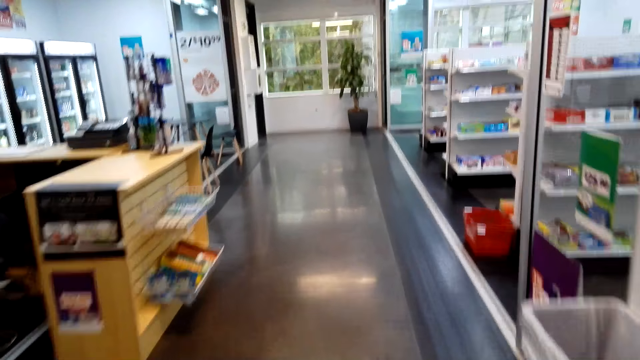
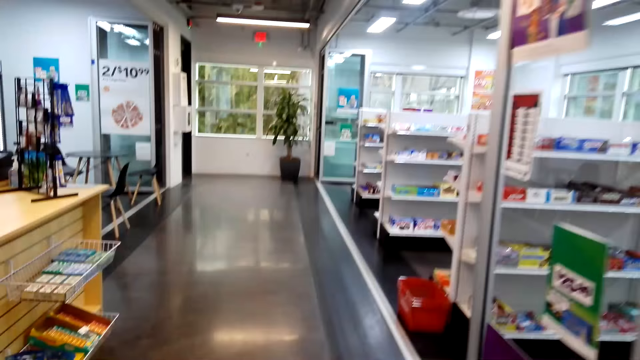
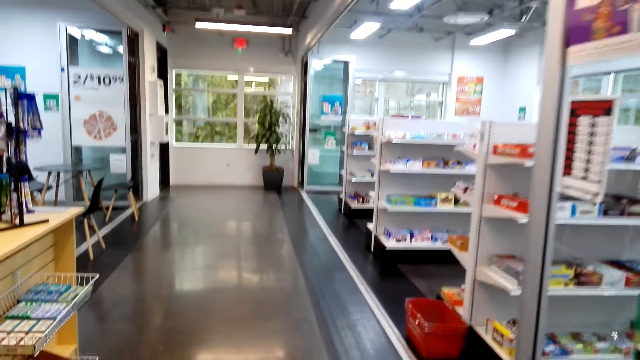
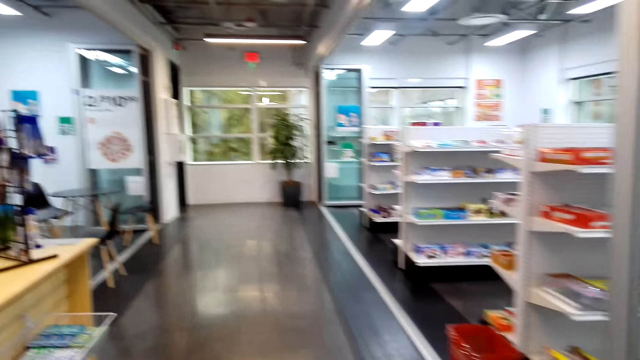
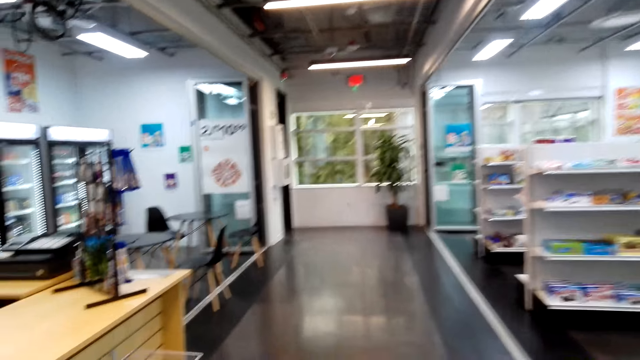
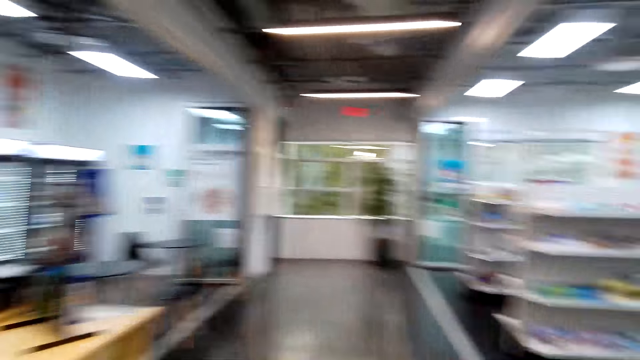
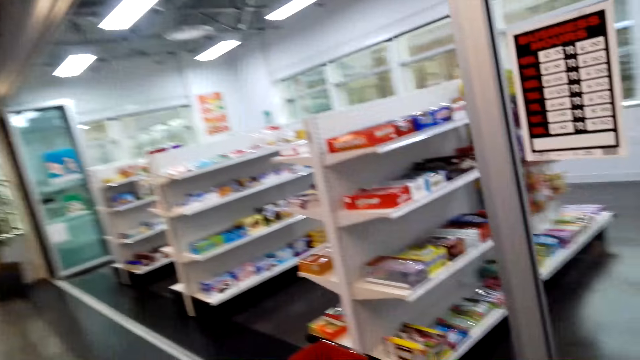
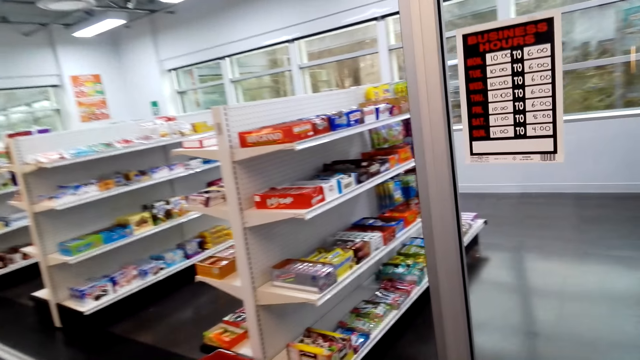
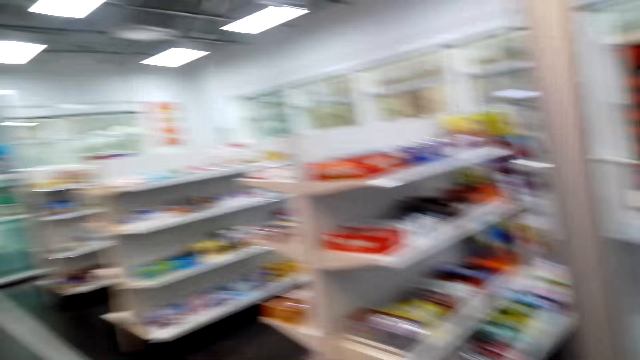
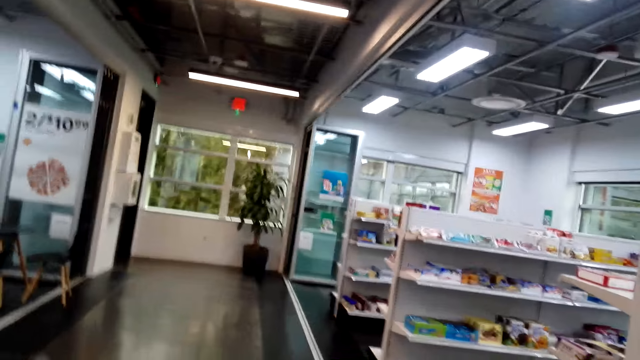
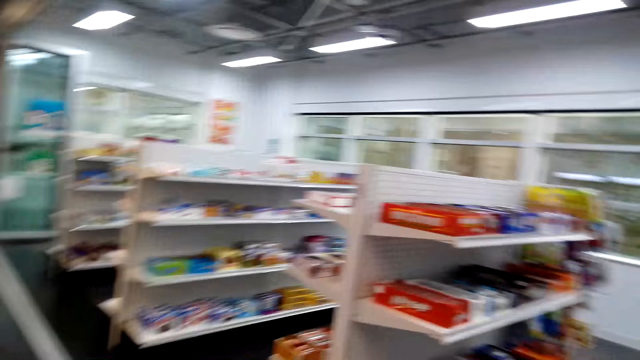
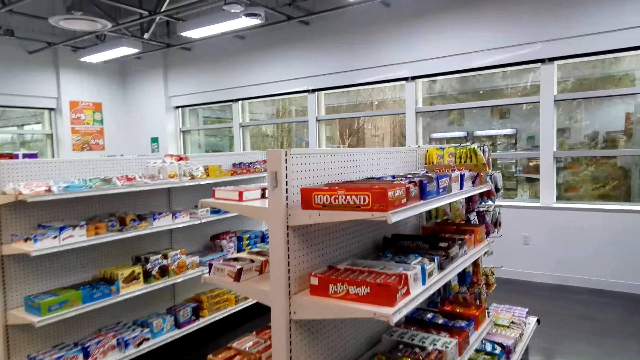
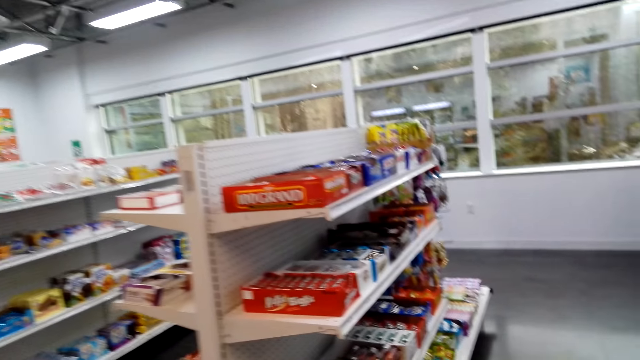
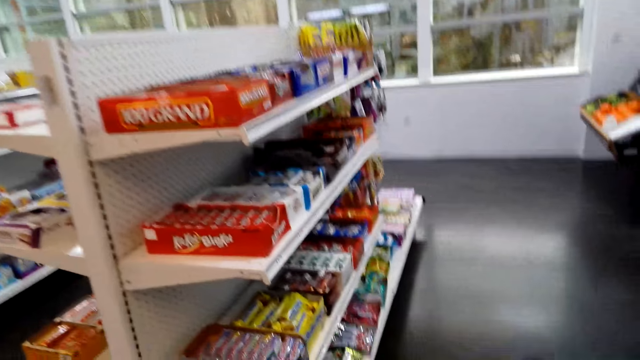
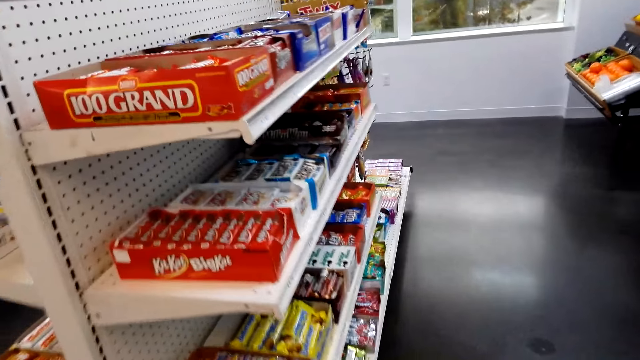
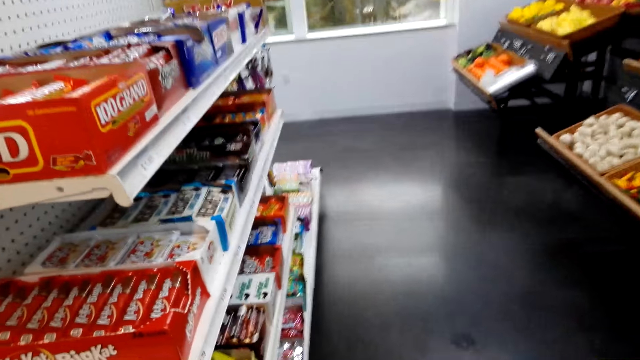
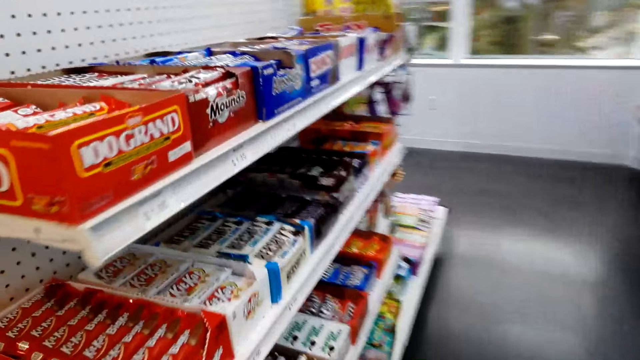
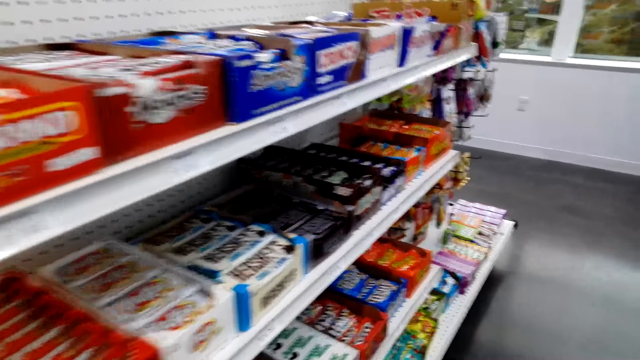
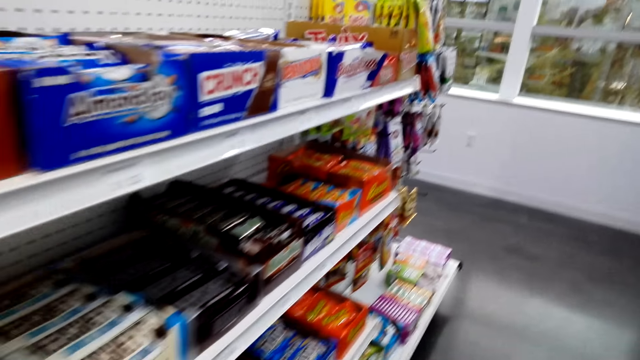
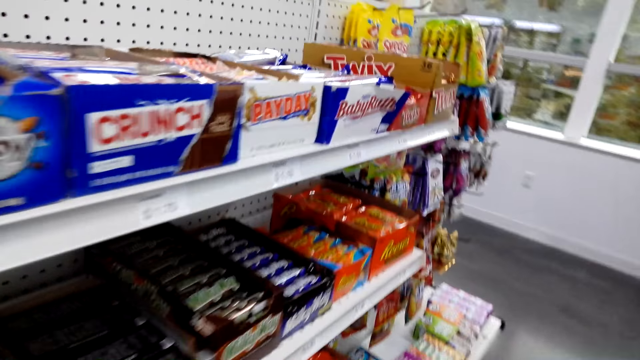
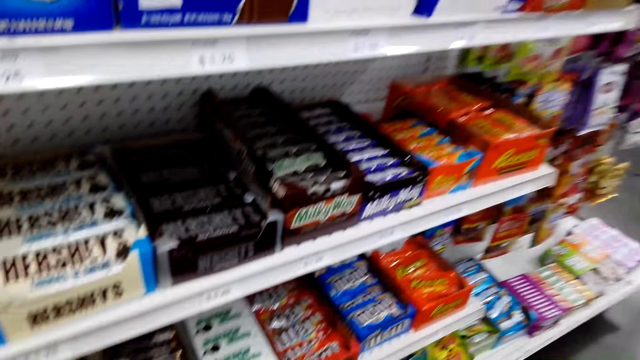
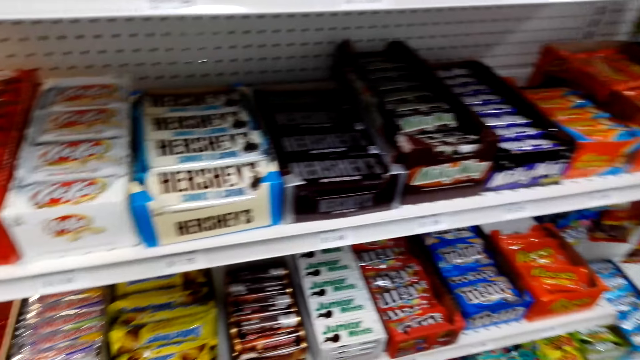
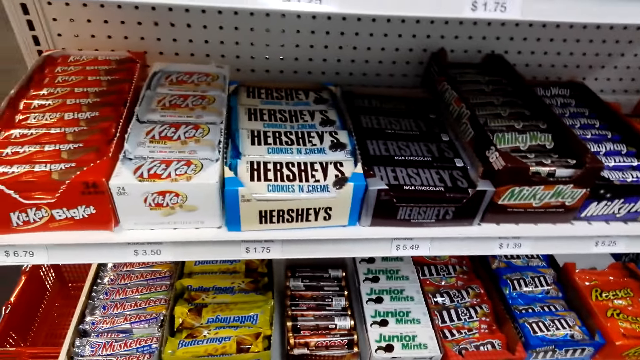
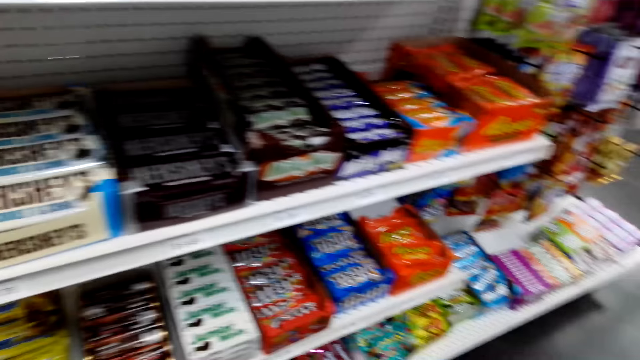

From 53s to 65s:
The camera wearer walks along the corridor. They enter a supermarket.

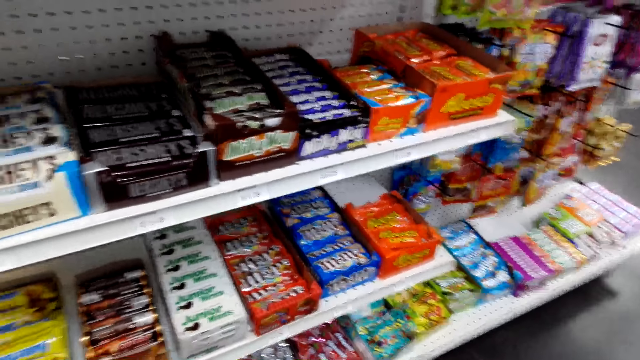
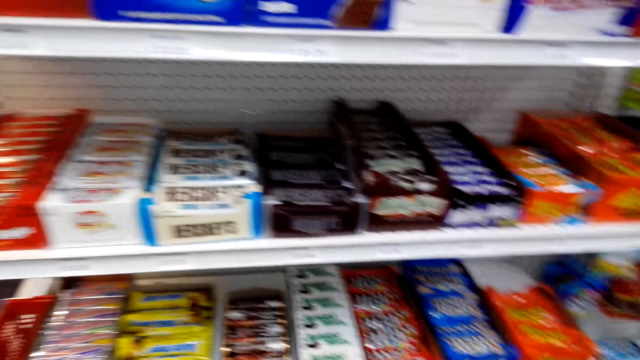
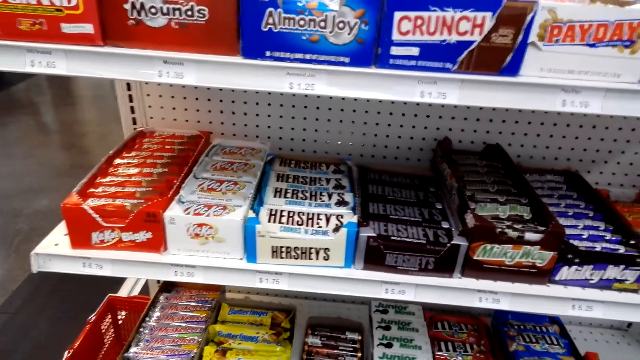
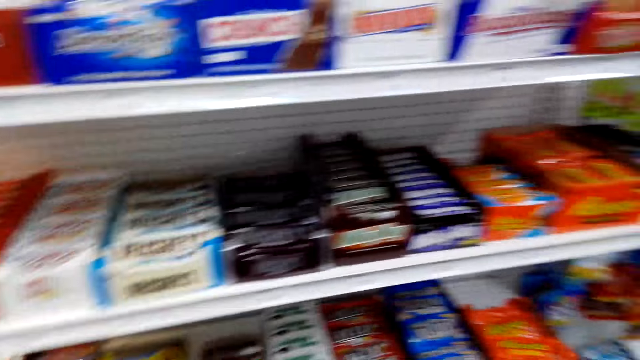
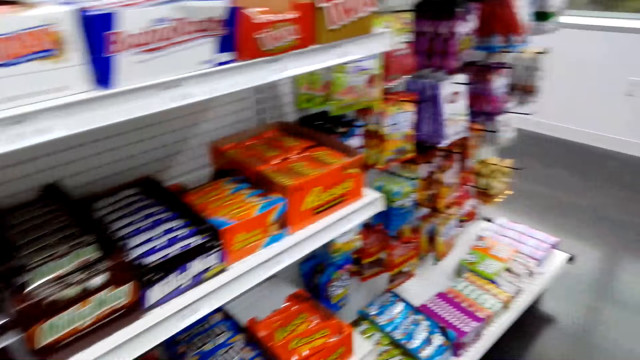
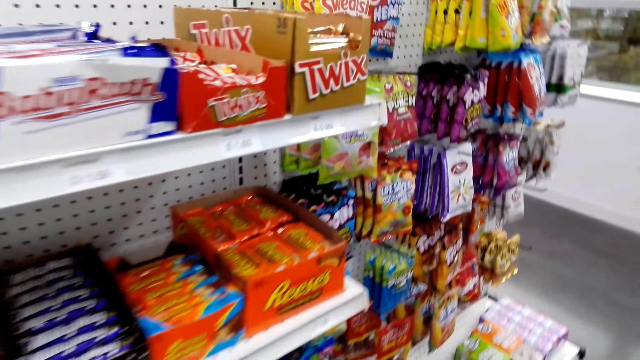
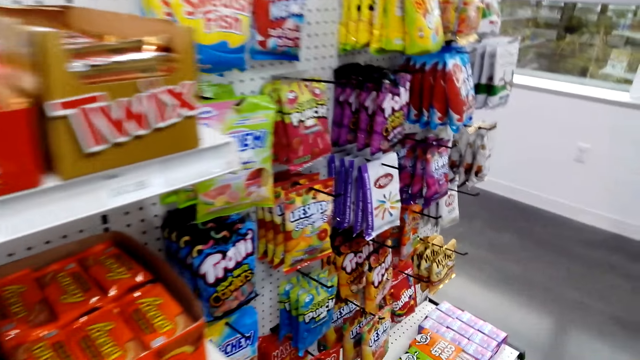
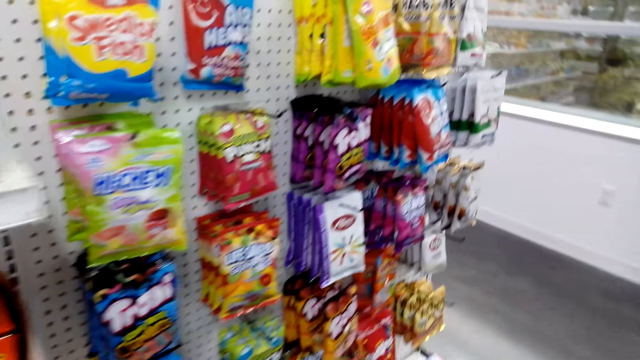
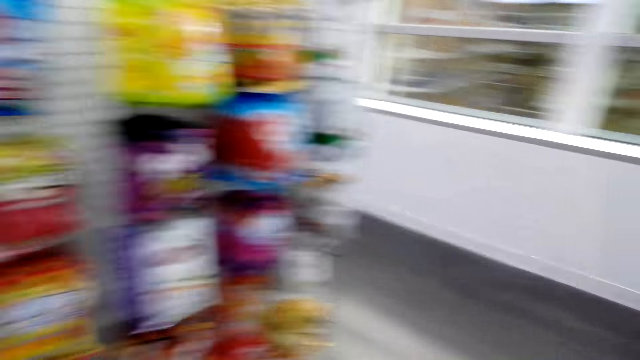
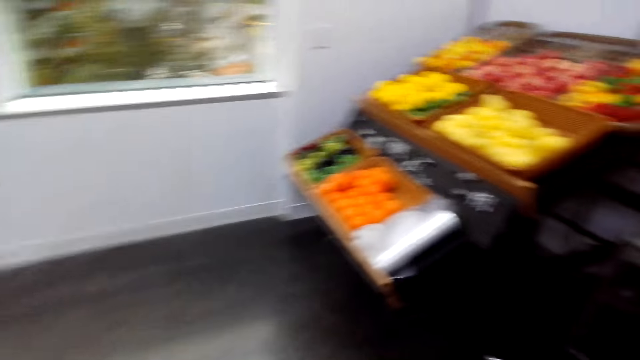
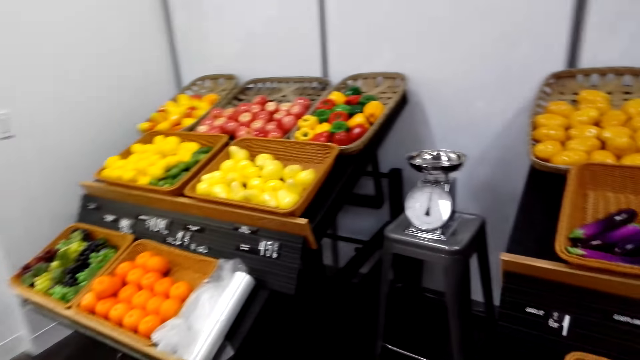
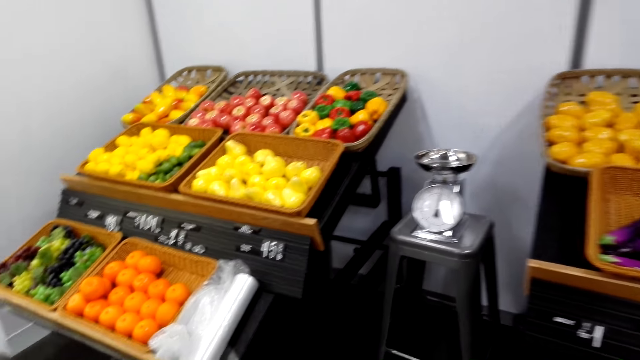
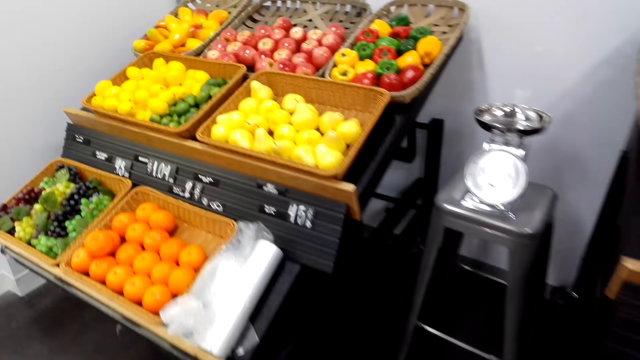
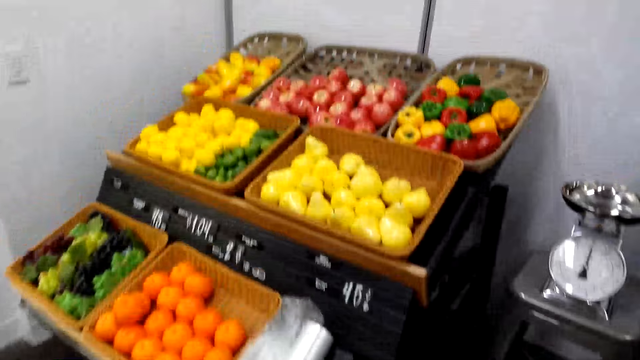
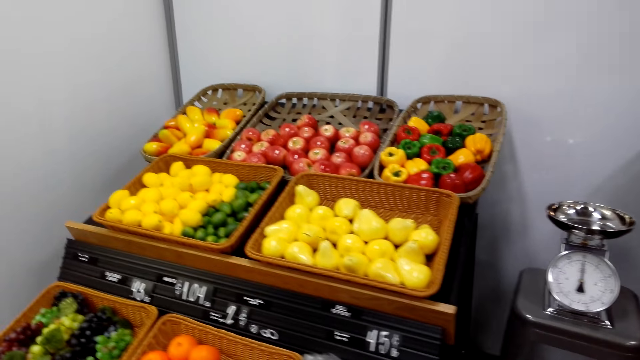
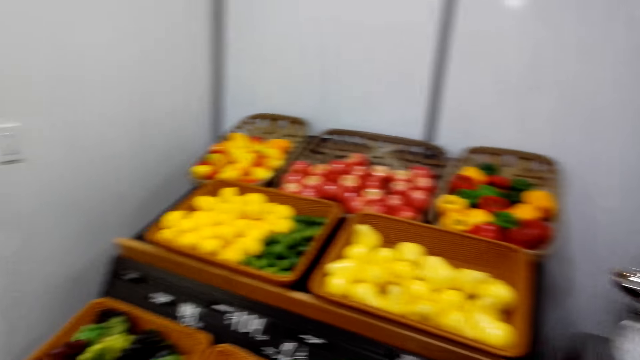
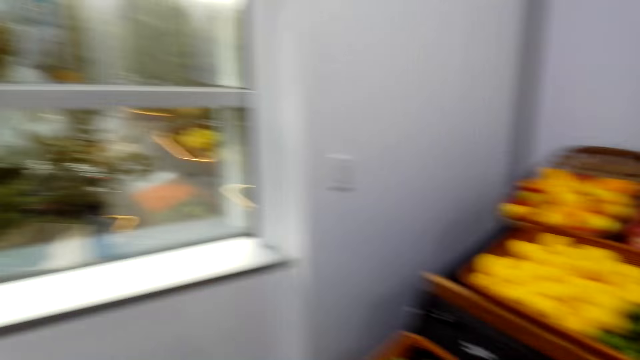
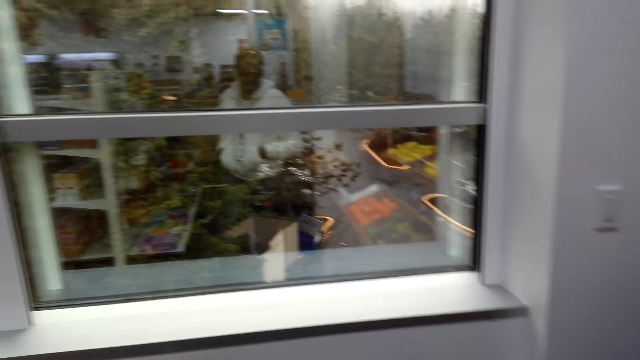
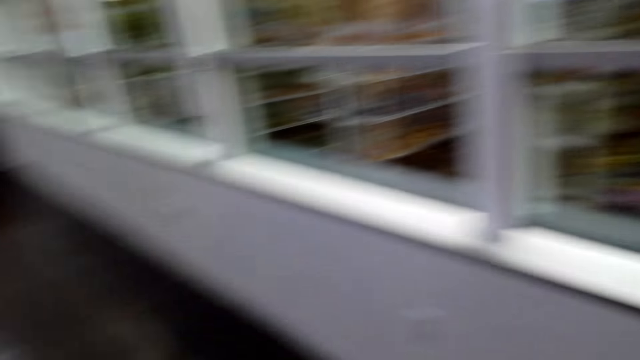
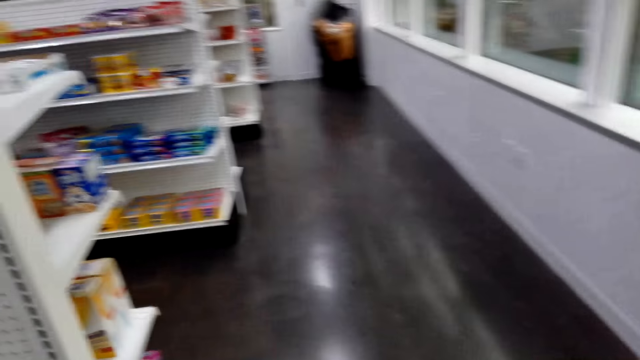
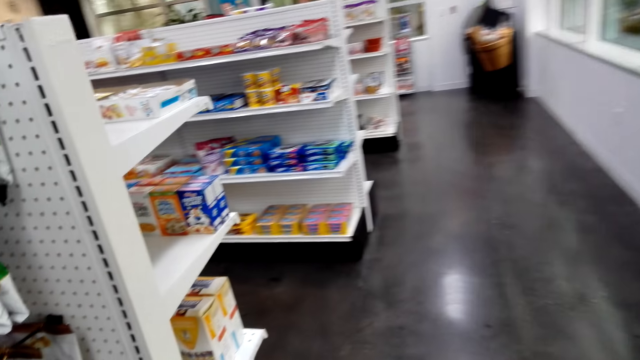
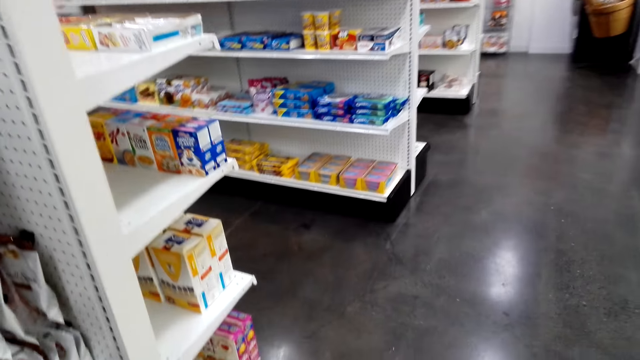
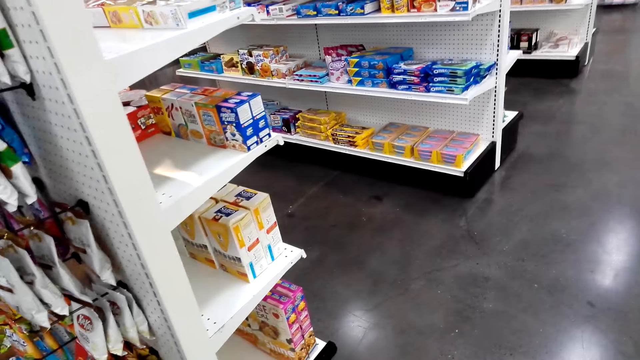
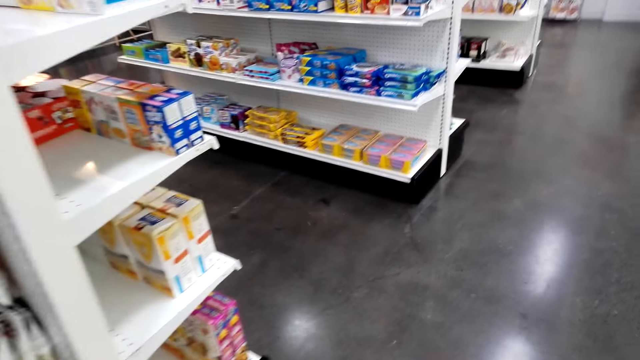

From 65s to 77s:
The camera wearer looks around. They walk around.
